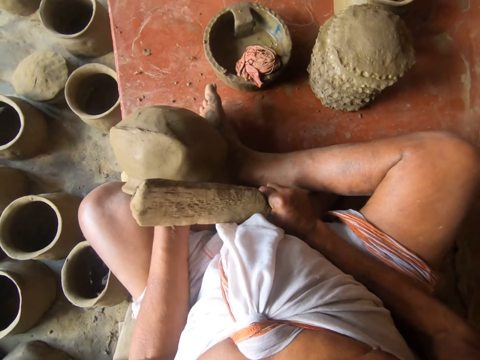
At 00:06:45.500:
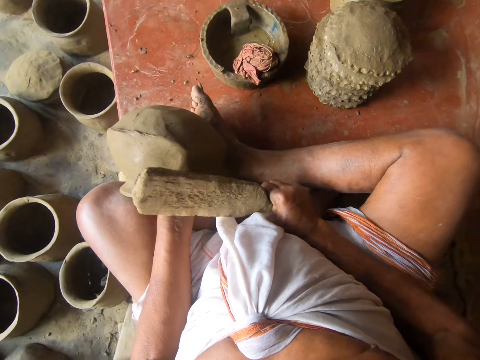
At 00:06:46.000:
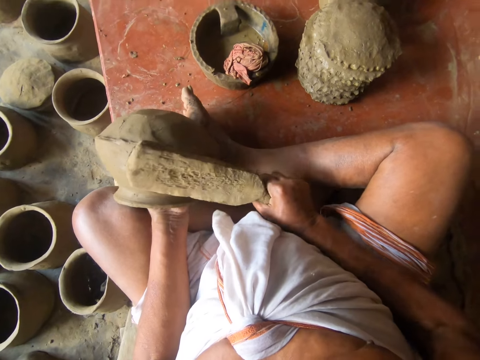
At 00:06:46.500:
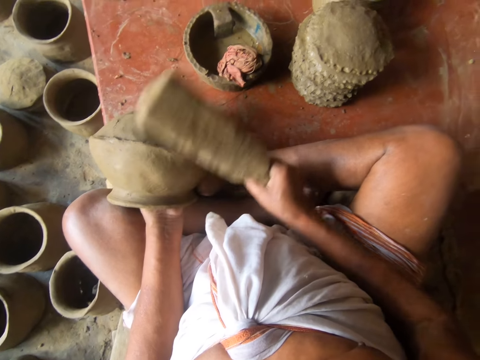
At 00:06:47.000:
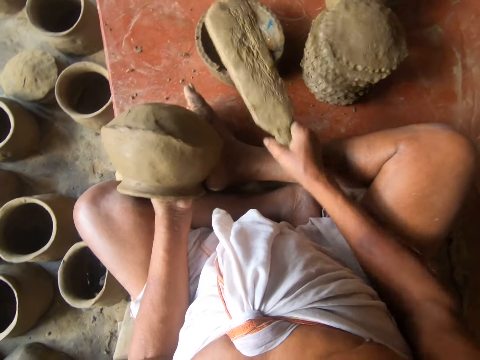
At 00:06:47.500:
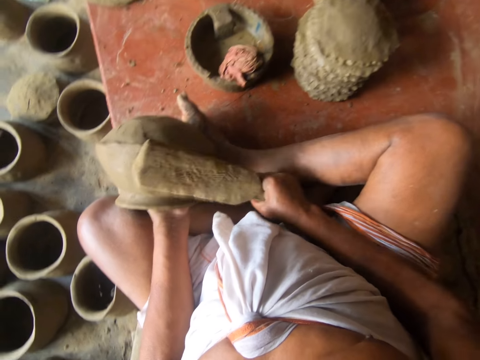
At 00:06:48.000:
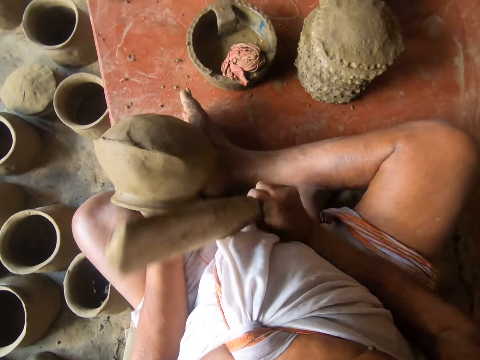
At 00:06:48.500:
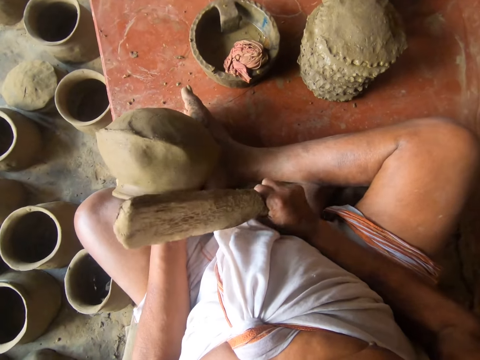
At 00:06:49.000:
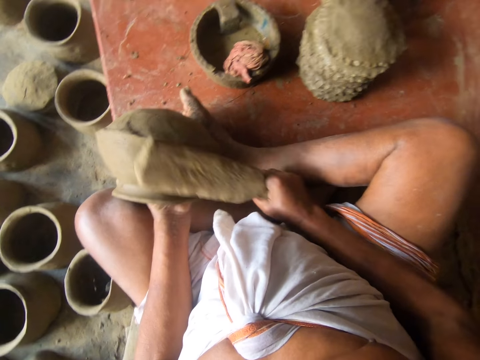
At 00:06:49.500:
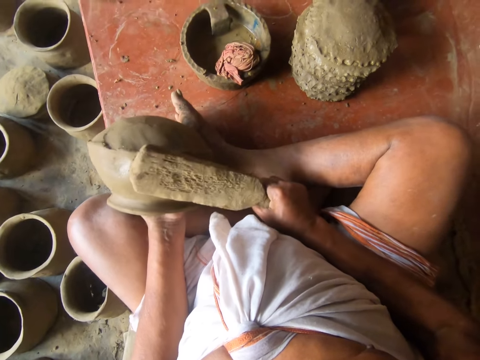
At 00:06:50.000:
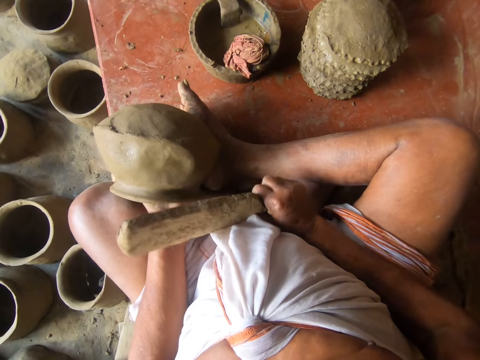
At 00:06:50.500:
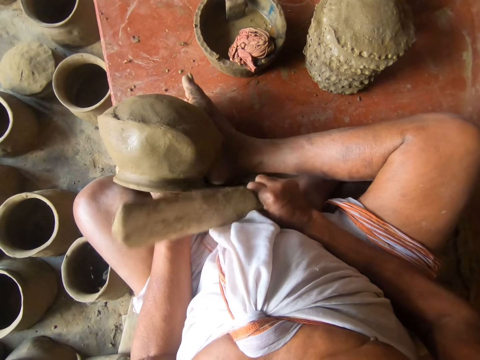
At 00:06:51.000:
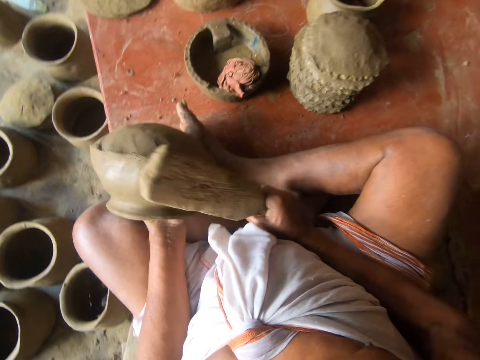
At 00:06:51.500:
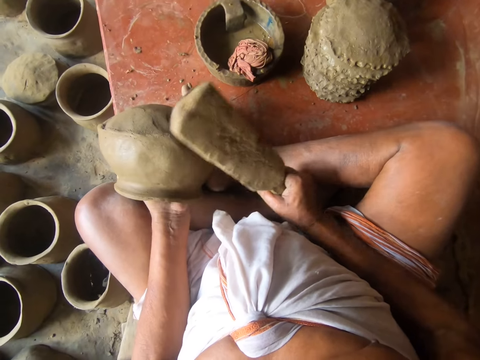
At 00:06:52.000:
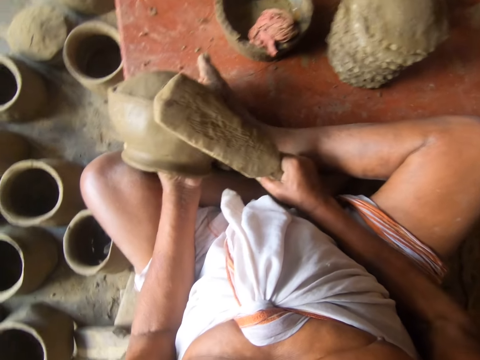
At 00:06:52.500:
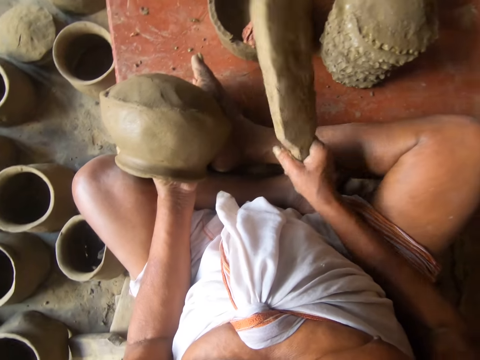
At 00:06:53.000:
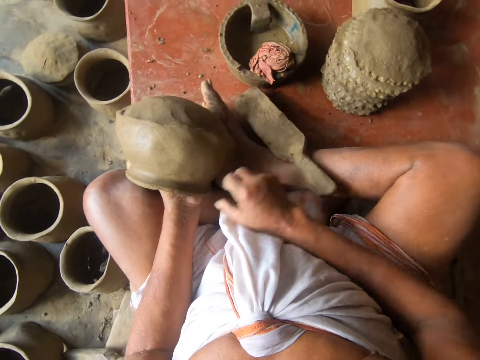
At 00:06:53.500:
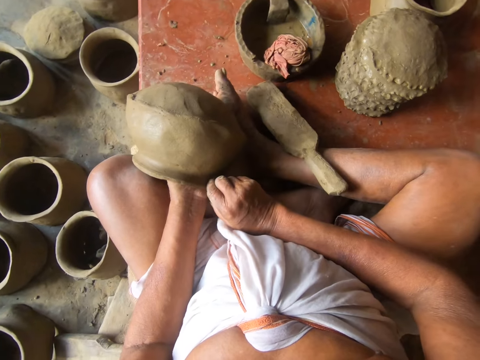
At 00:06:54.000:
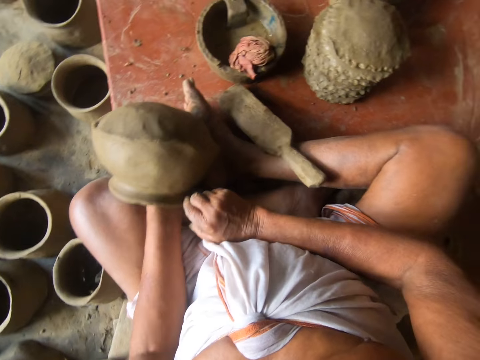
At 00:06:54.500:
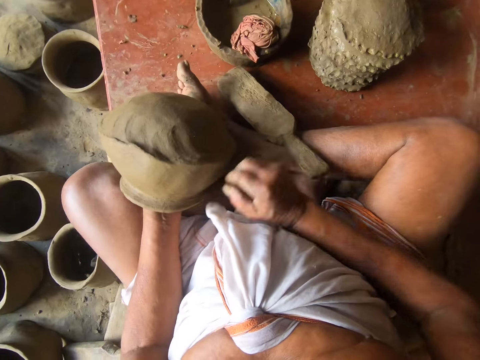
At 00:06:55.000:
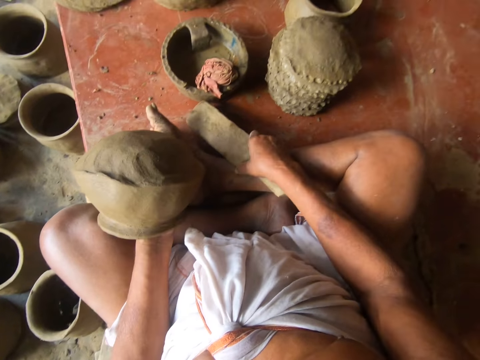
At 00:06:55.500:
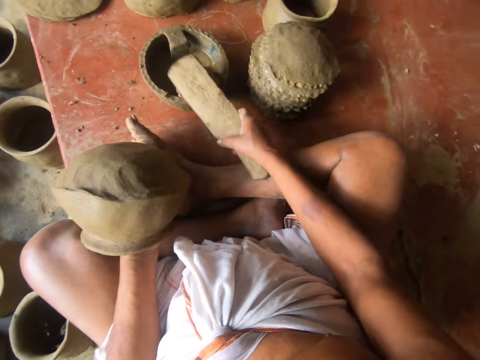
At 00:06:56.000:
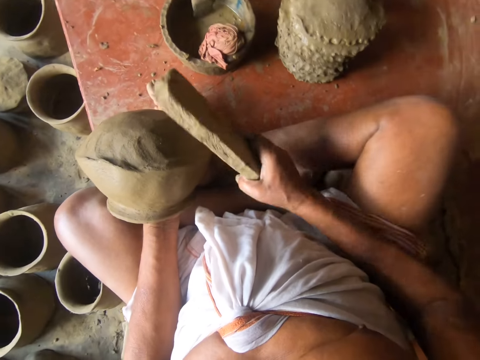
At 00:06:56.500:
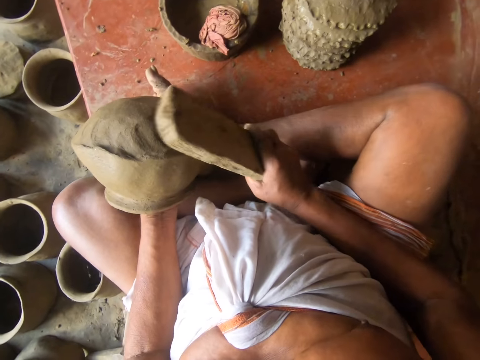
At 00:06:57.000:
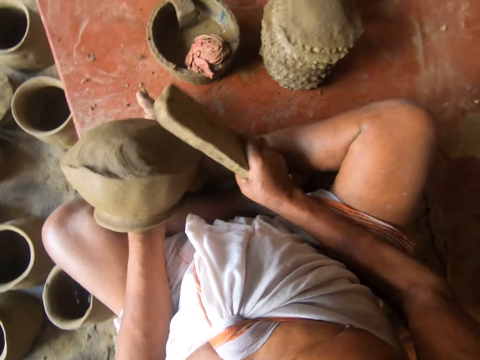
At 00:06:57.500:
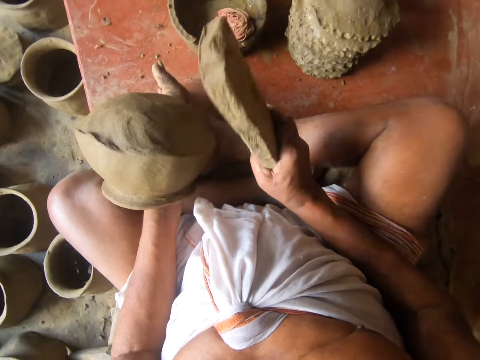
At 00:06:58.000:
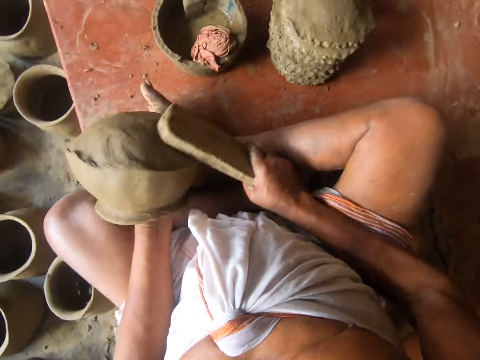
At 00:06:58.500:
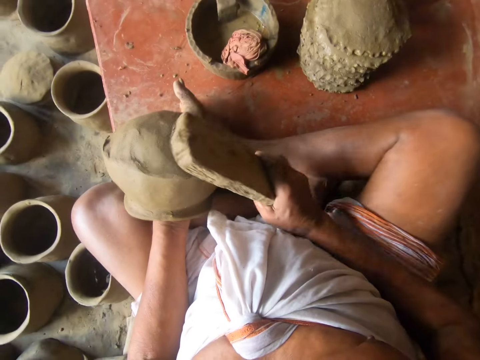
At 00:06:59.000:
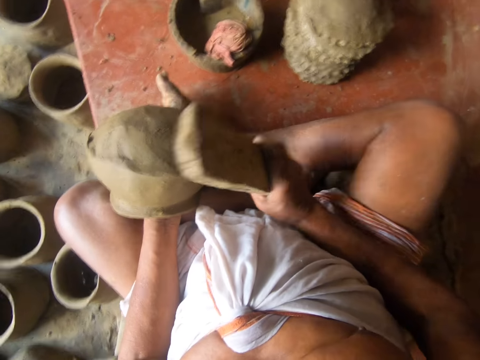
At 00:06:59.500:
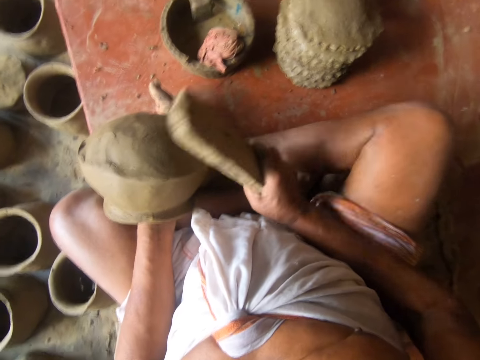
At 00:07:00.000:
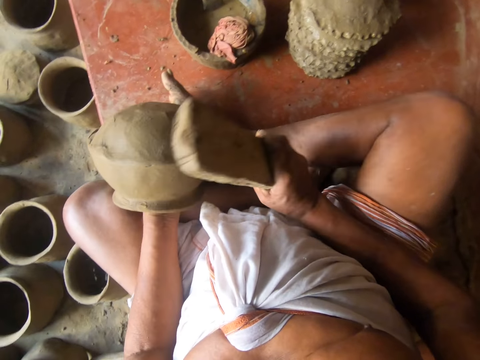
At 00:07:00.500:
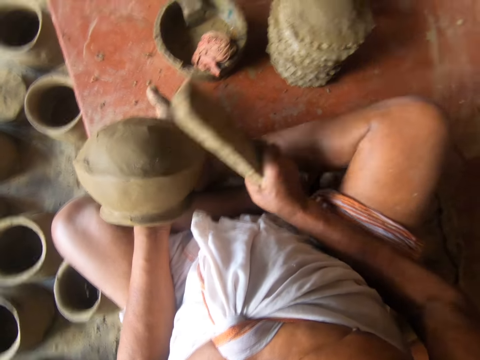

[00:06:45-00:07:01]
The camera wearer dips a mortar in a bowl. They place the wood on the wet piece of cloth. They hit the mold with the mortar. They mold the clay piece with the wood. They put the mortar down. They hold the pot. They pick up the mortar. They dip the mortar in the bowl. They place the wood on the wet piece of cloth. They hit the mold with the mortar. They mold the clay piece with the wood.

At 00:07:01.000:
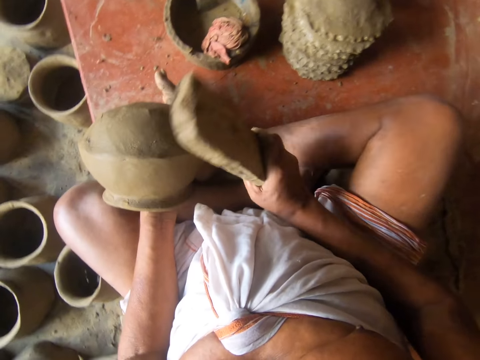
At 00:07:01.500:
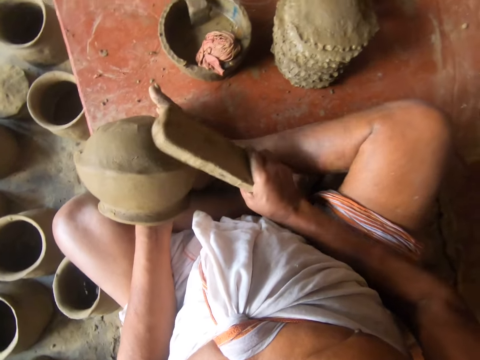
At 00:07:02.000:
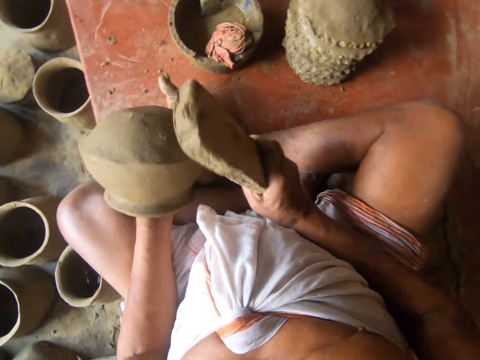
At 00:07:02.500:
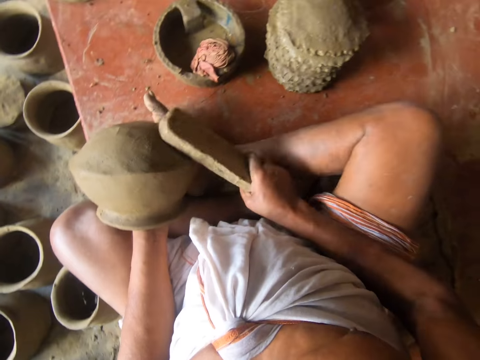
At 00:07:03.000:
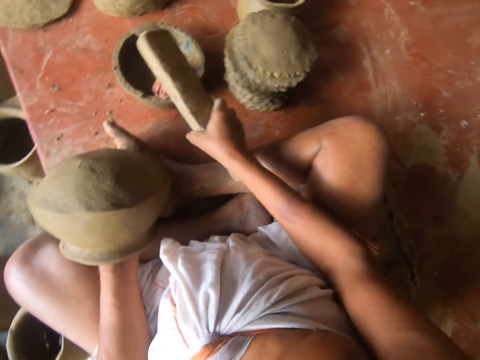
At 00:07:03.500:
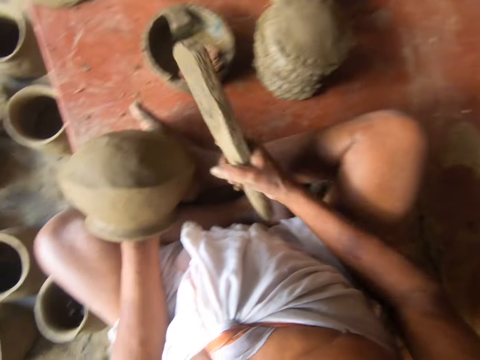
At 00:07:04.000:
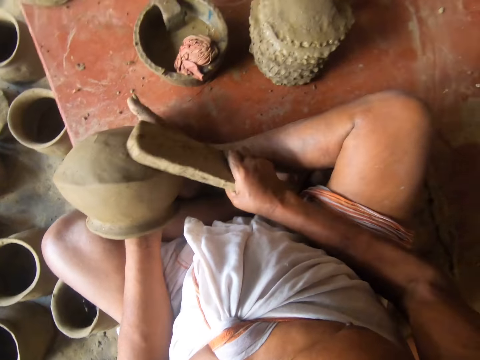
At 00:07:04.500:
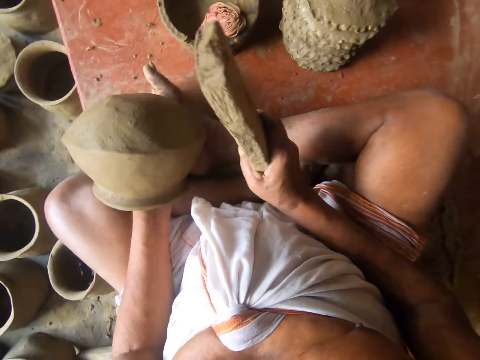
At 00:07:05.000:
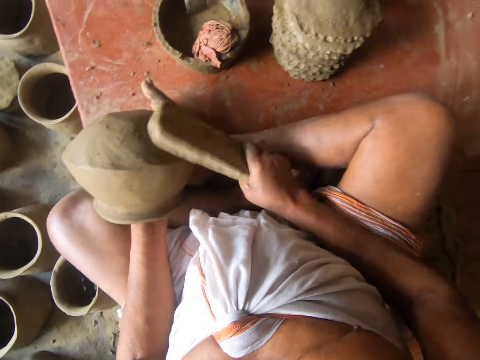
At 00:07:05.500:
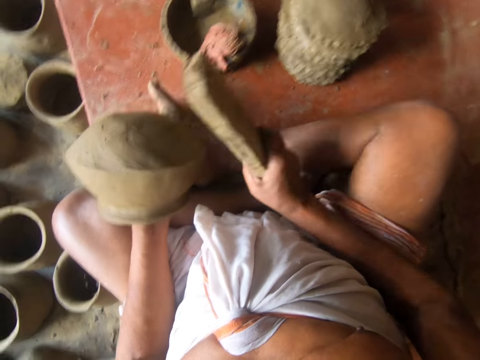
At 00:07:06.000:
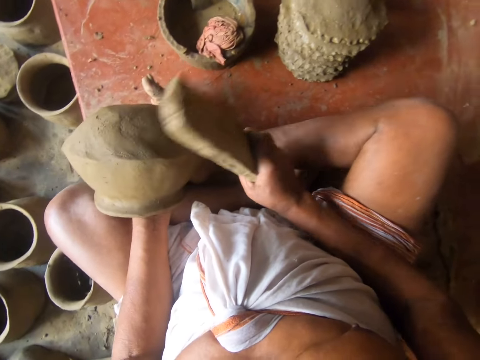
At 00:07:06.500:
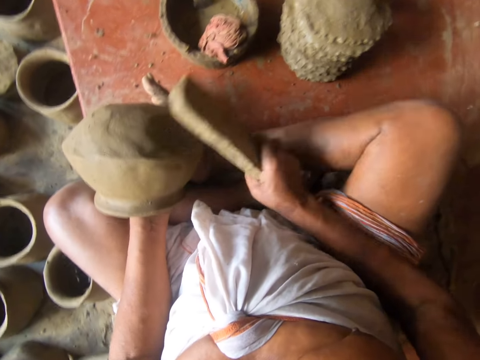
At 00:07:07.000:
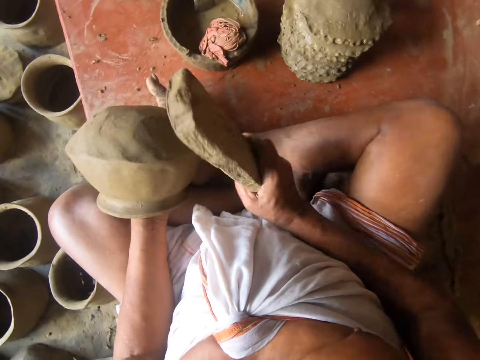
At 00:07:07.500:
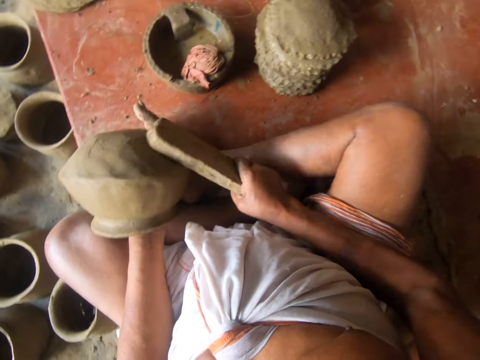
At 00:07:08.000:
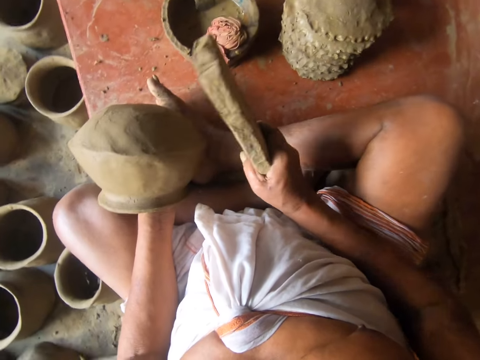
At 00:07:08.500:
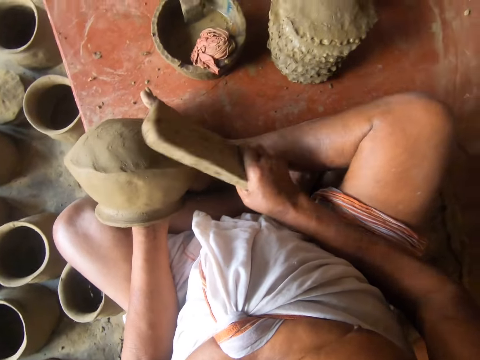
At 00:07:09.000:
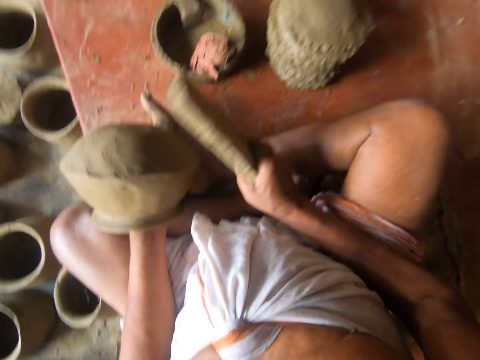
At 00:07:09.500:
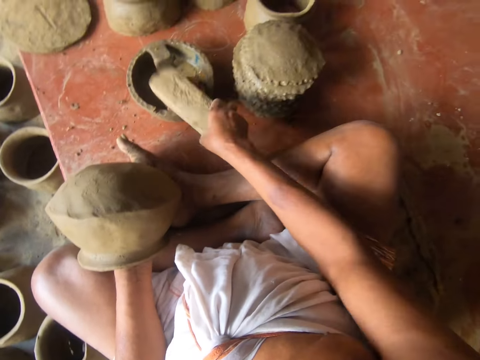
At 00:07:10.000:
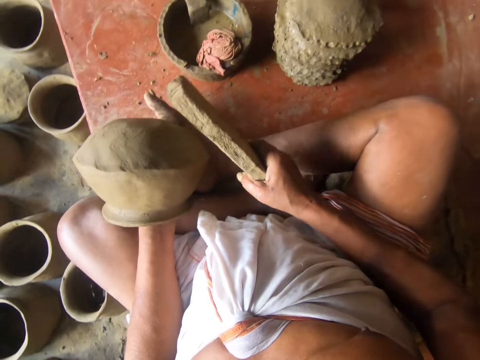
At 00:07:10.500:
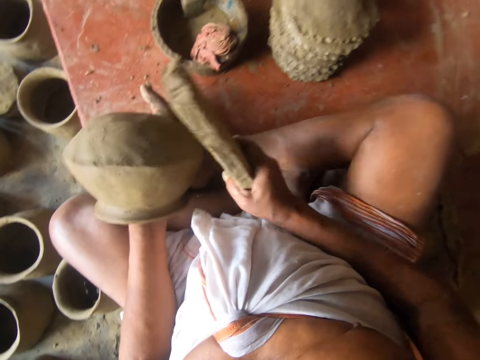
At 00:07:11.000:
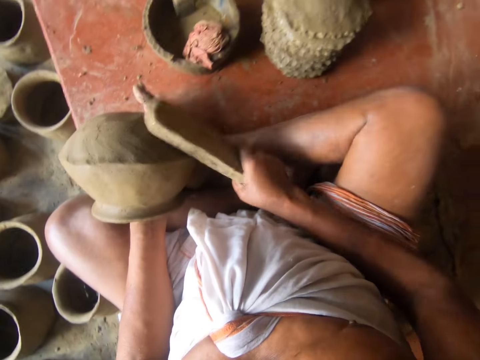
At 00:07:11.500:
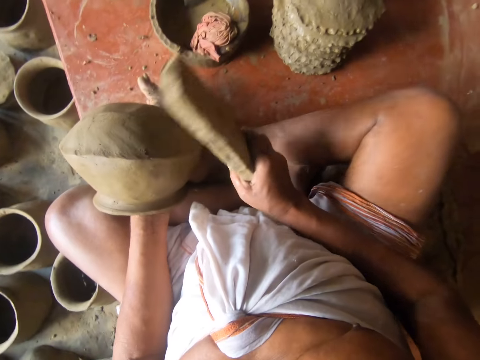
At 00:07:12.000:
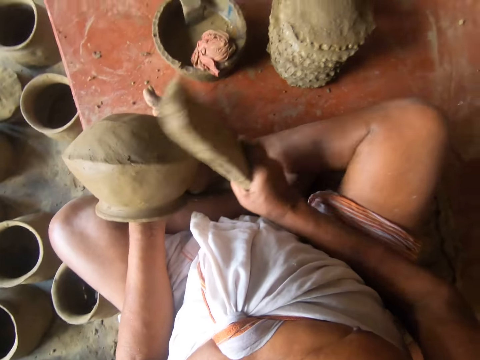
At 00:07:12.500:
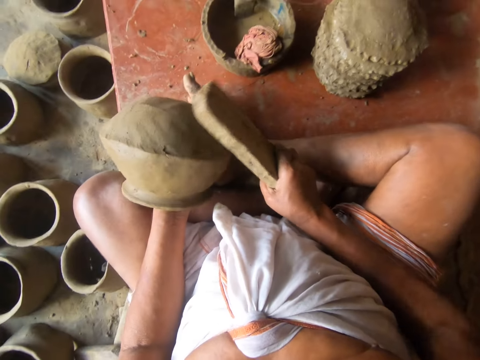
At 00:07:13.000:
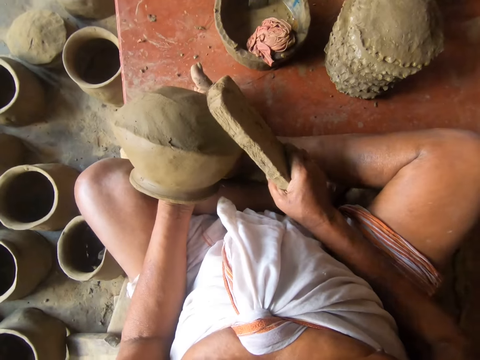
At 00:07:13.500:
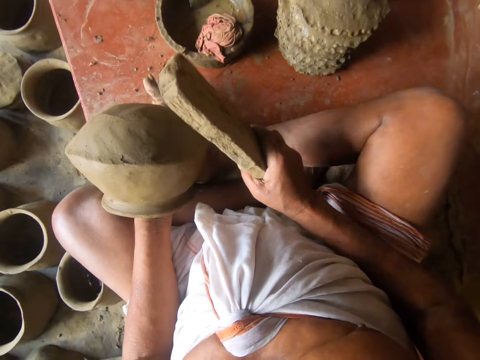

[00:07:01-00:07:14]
The camera wearer dips a mortar in a bowl. They place the wood on the wet piece of cloth. They hit the mold with the mortar. They mold the clay piece with the wood. They dip the mortar in the bowl. They place the wood on the wet piece of cloth. They hit the mold with the mortar. They mold the clay piece with the wood.
